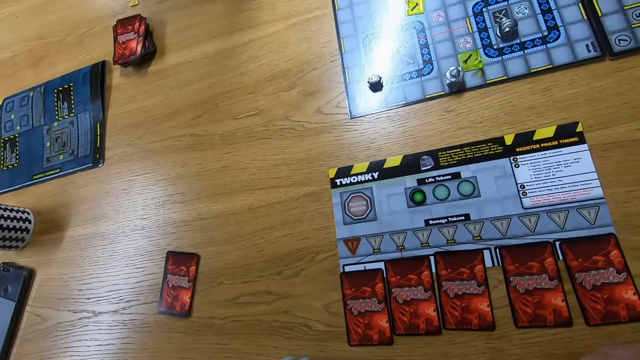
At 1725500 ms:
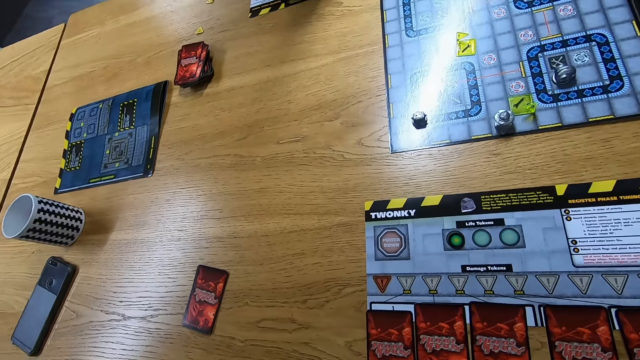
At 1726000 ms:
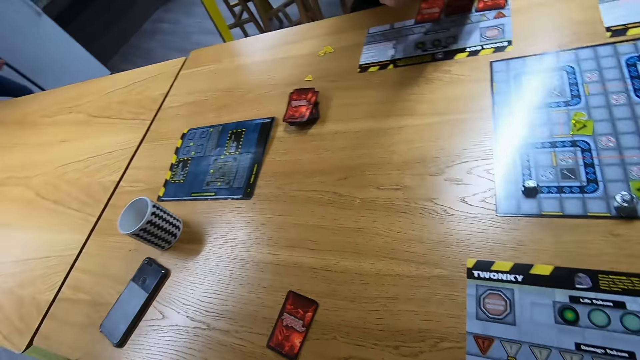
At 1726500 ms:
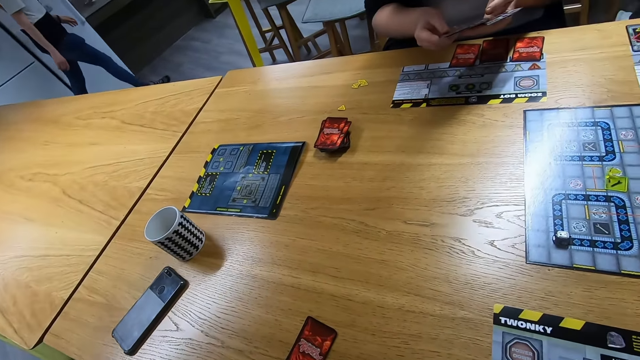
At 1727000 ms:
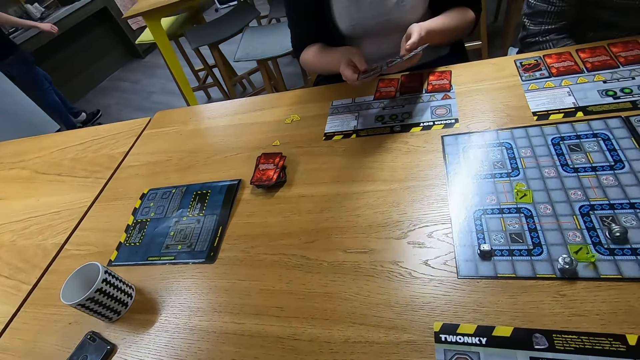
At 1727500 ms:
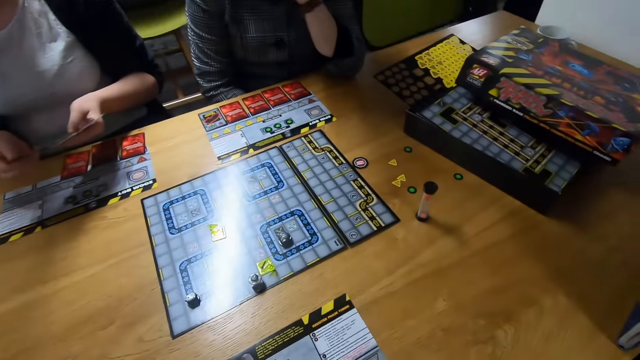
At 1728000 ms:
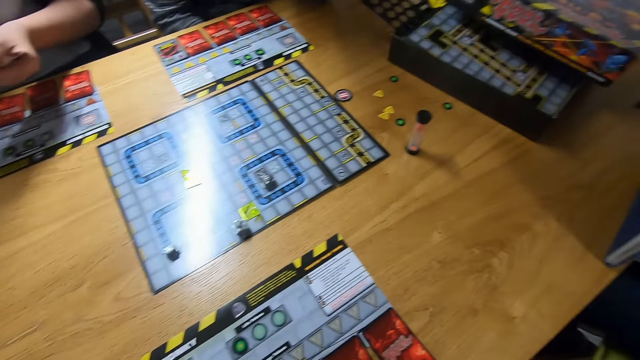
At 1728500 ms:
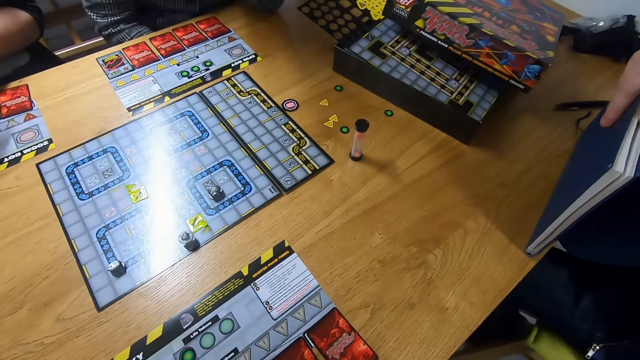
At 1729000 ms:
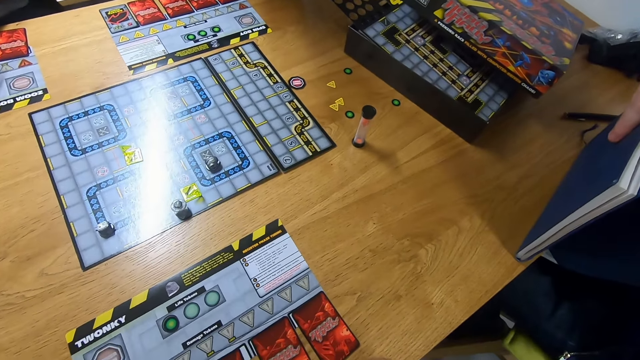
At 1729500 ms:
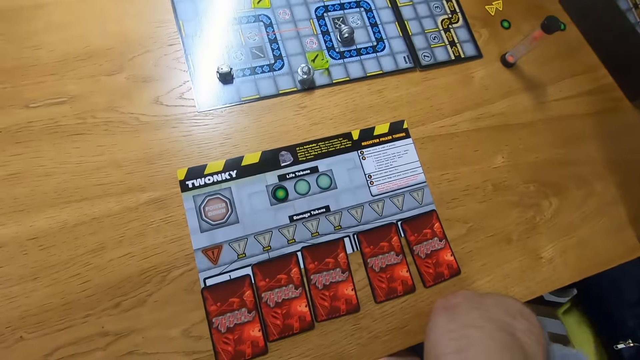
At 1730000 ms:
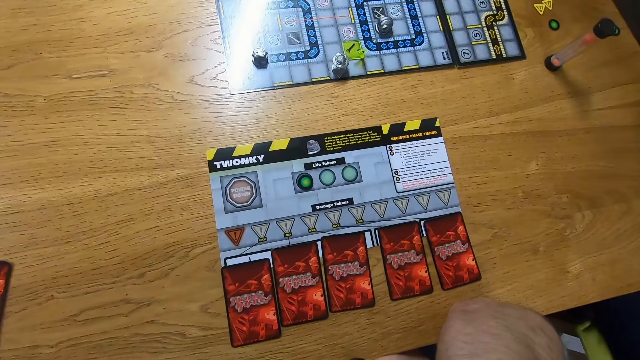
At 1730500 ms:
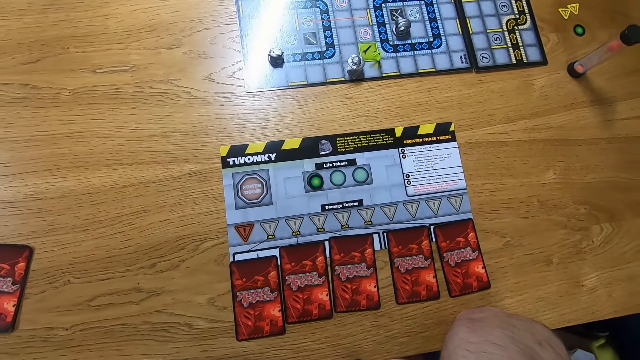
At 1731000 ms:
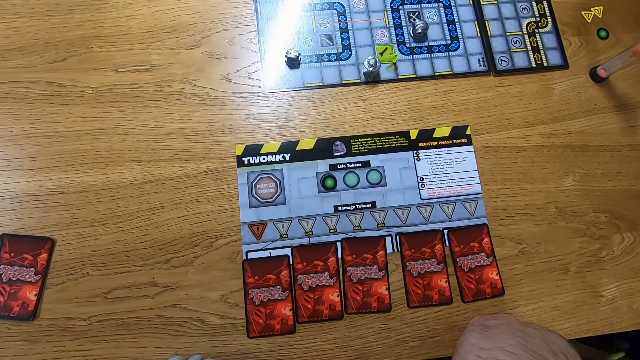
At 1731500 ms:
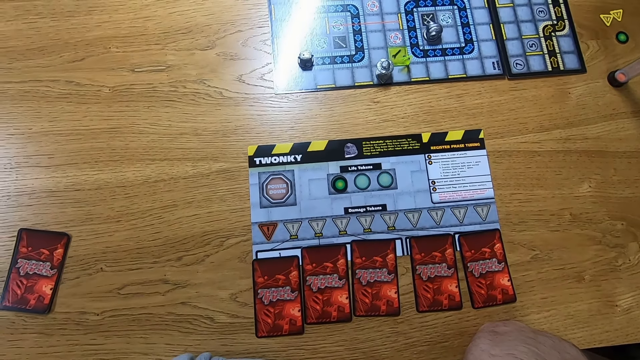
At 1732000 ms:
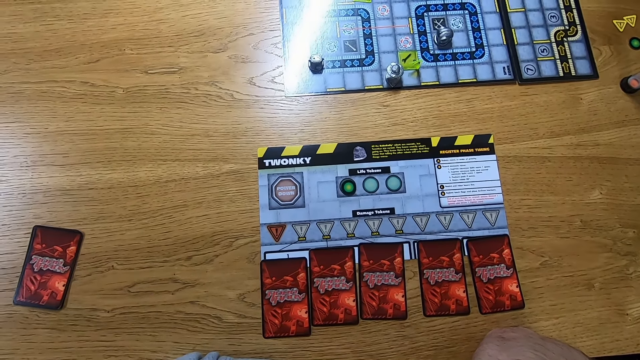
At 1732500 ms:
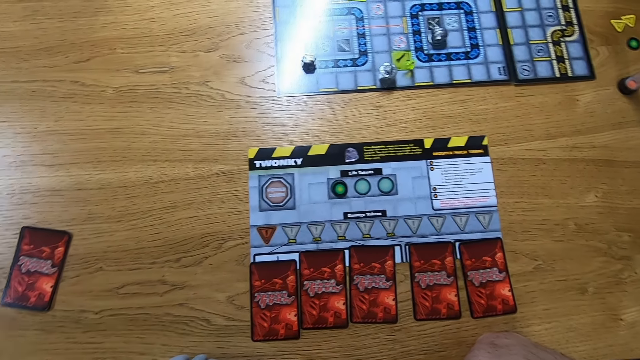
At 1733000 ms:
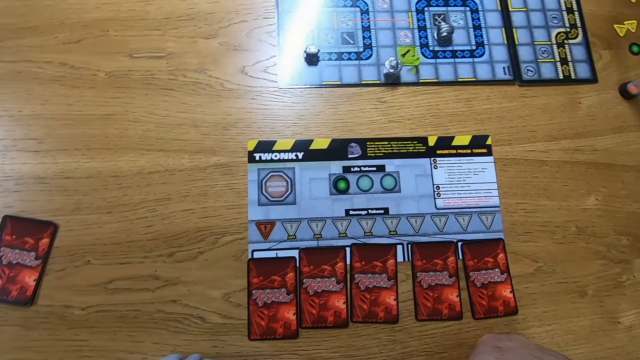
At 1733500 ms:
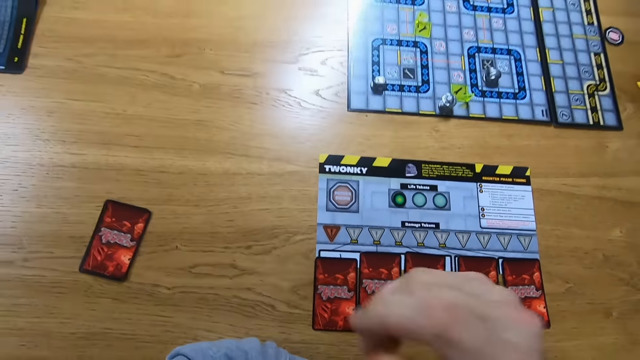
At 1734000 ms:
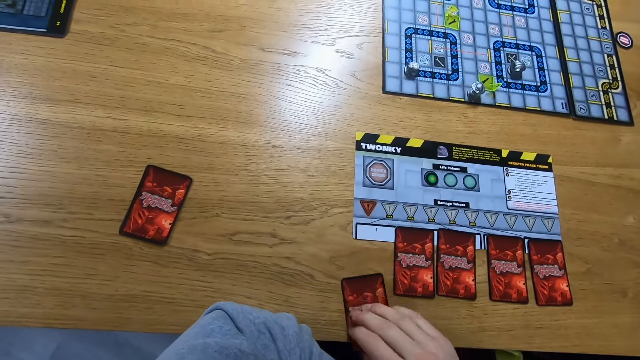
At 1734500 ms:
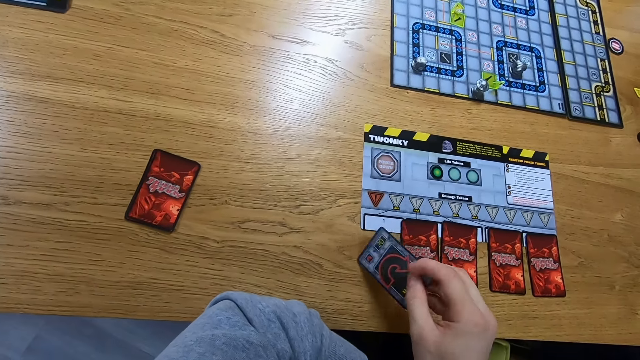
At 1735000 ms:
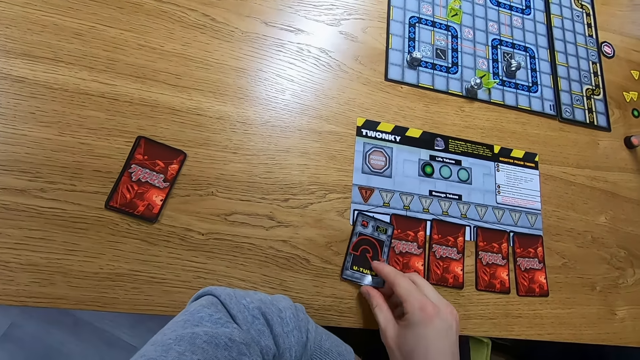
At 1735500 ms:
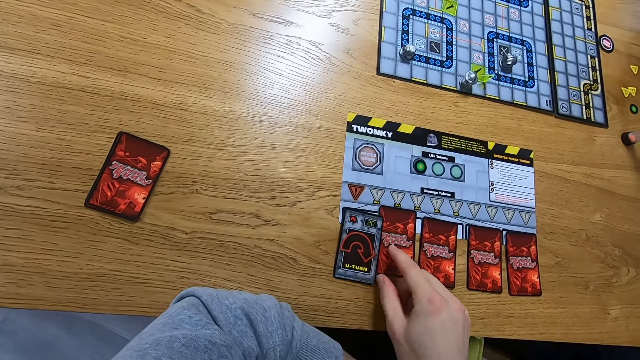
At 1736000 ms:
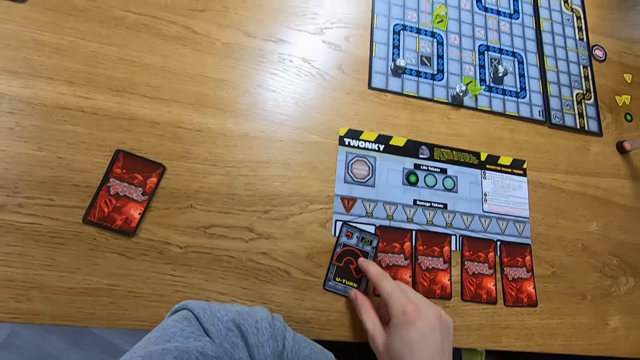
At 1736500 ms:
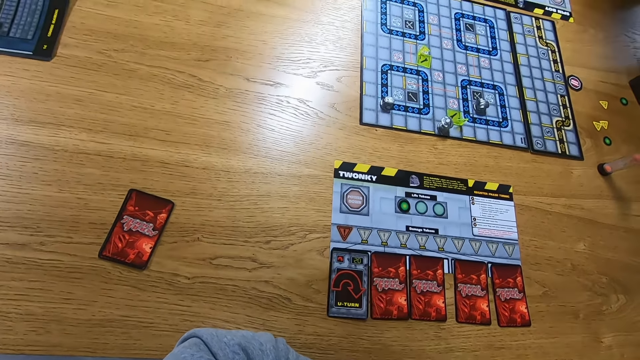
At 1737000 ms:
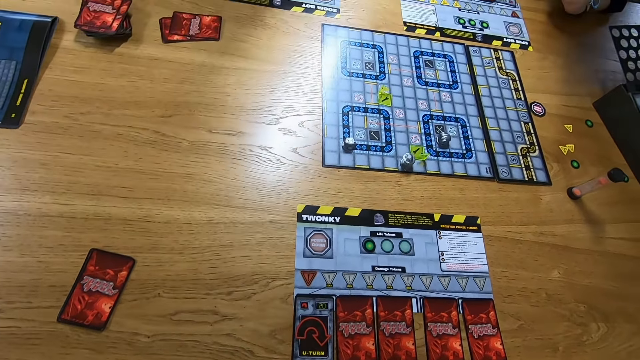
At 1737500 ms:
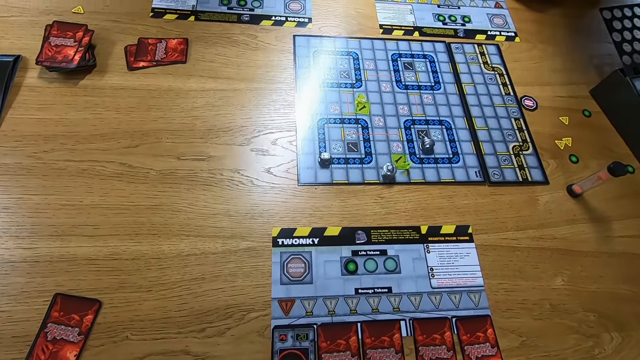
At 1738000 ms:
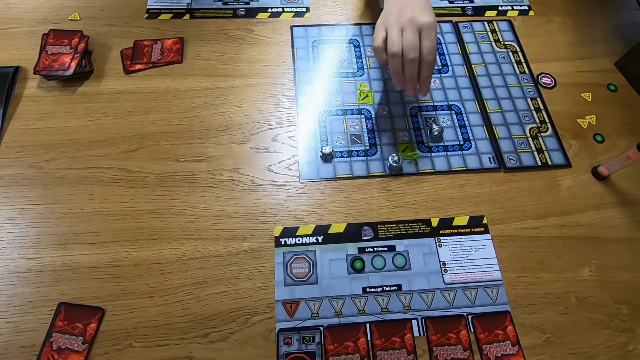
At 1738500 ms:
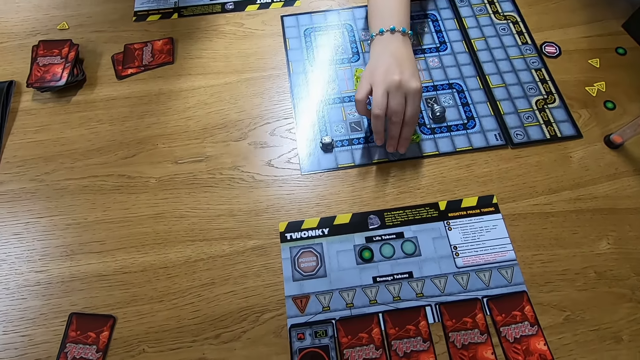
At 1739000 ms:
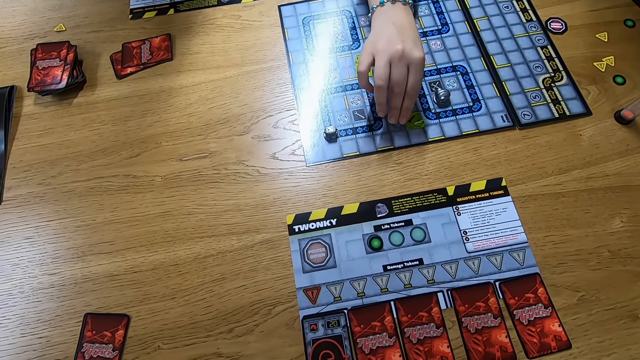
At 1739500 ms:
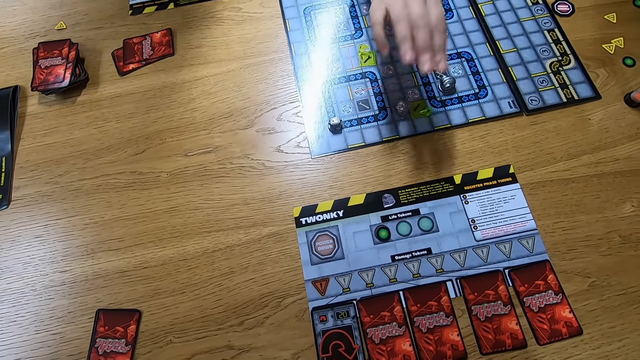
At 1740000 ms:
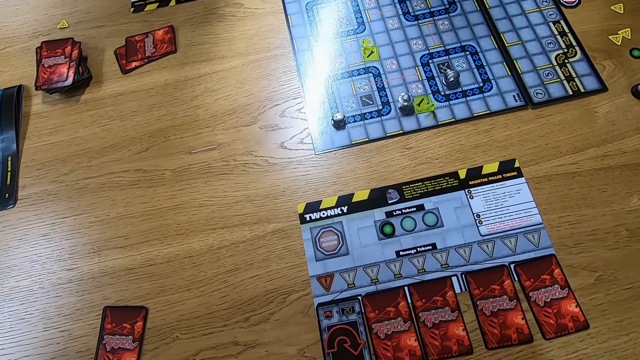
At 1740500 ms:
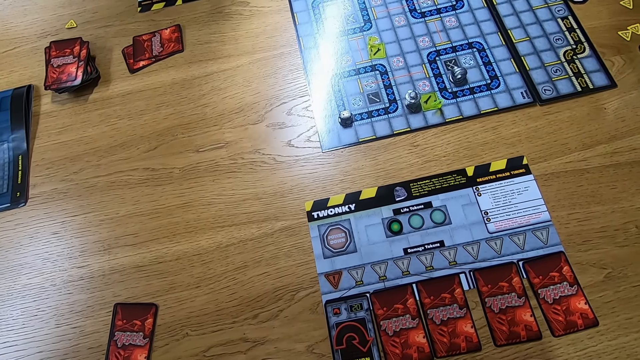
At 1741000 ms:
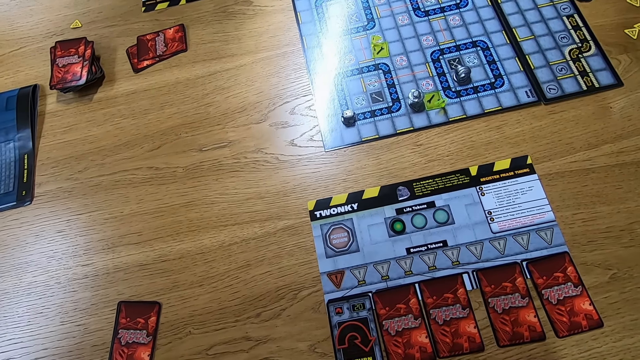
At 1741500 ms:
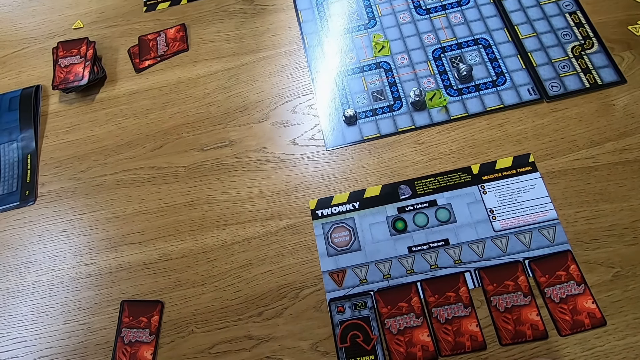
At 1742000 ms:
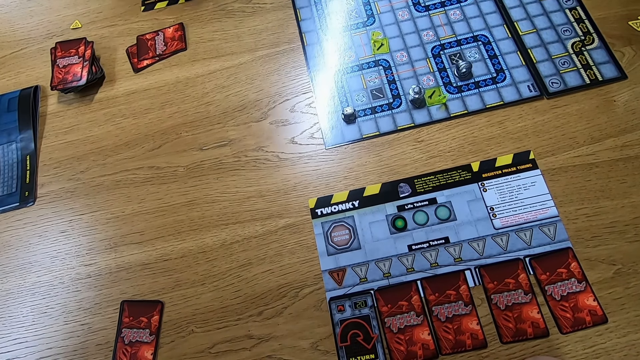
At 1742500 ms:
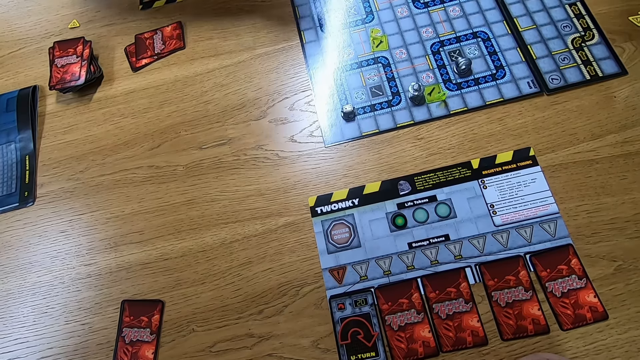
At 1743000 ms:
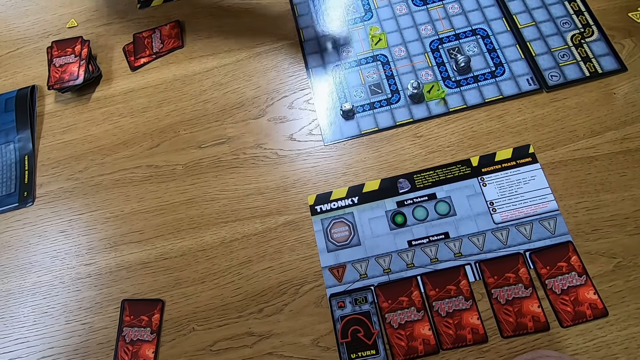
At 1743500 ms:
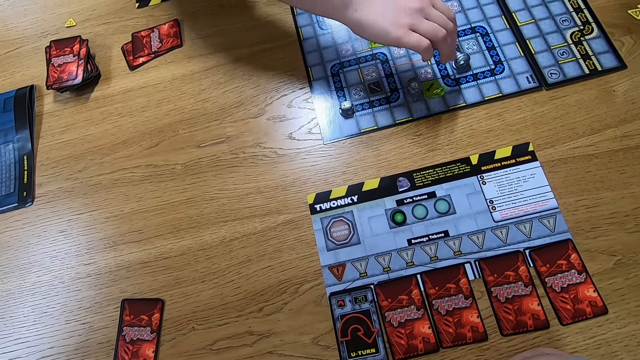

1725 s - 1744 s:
A person plays the card. A man walks in the room. Another person holds cards. The camera wearer plays the card. They turn a card and arrange the cards. A third person moves the Robo Rally robot on the board. The person holding cards moves the Robo Rally robot on the board.

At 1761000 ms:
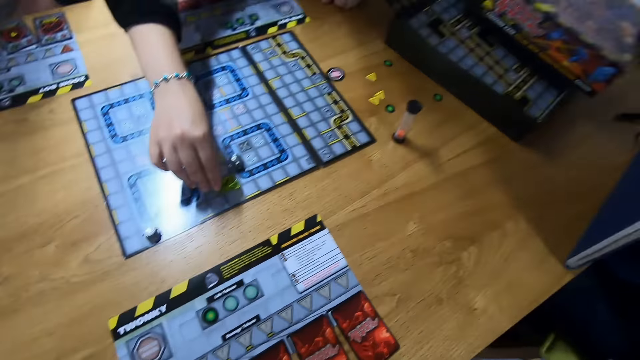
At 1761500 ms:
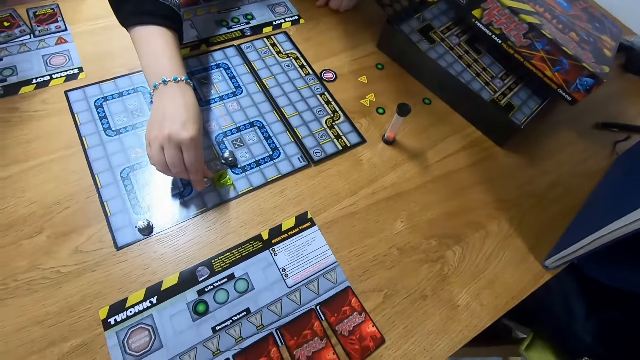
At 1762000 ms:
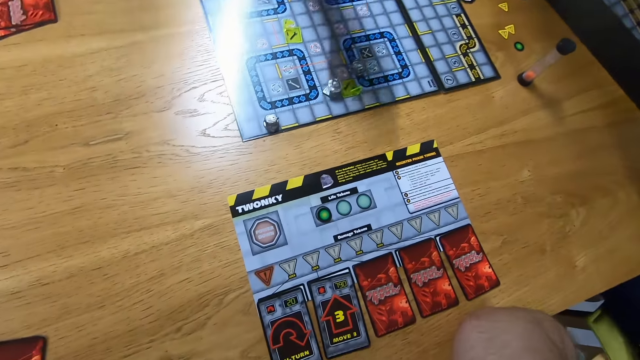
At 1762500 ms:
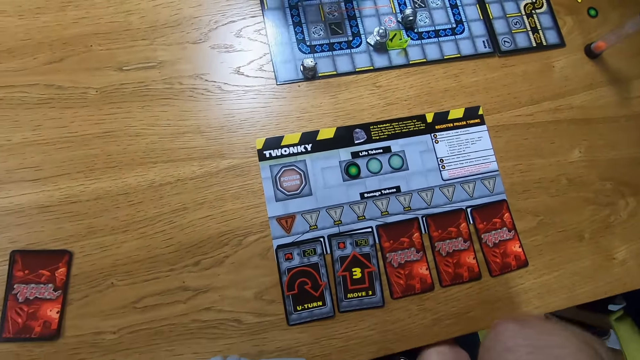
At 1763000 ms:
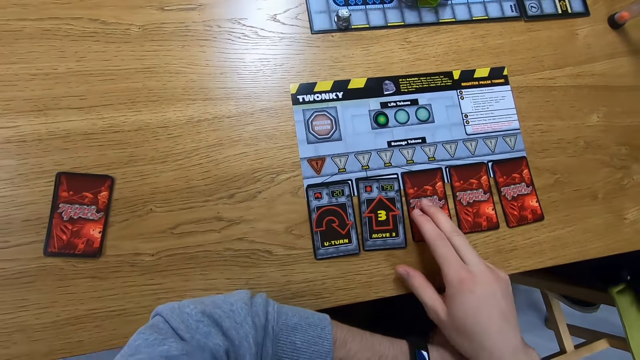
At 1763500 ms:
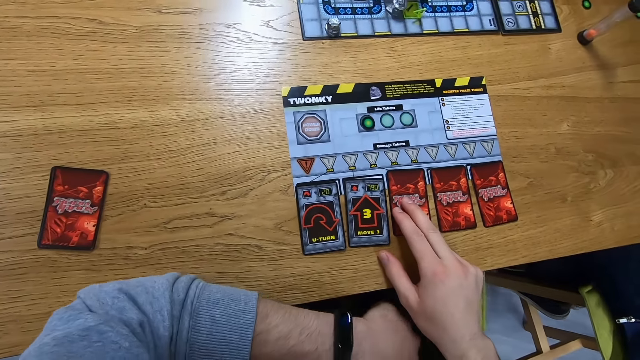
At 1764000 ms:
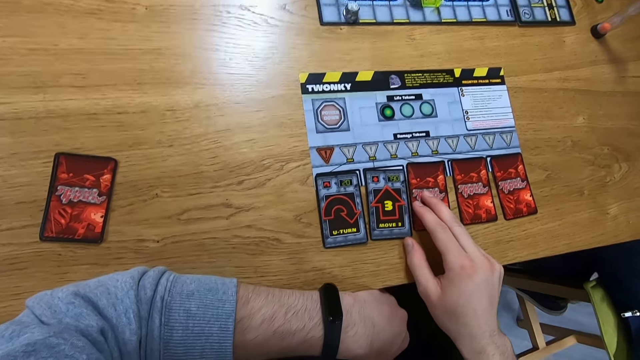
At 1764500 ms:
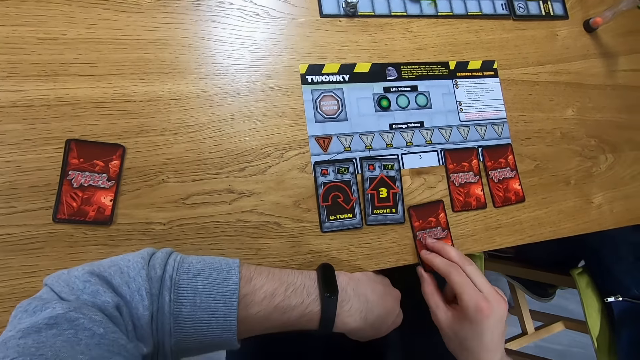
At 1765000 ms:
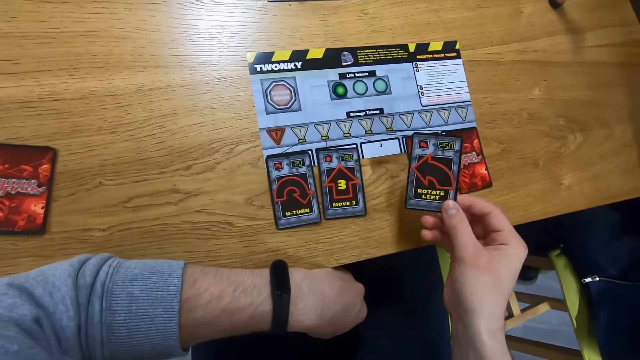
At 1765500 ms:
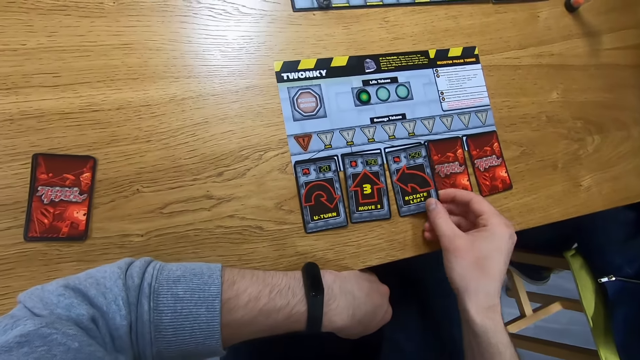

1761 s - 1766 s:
A man plays the bot. The camera wearer plays the card. They place a hand on a card and turn the card.
